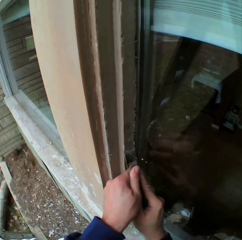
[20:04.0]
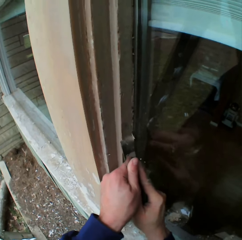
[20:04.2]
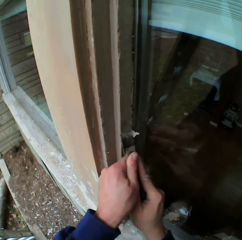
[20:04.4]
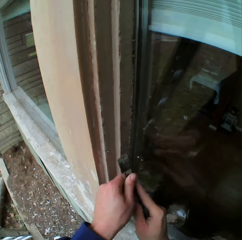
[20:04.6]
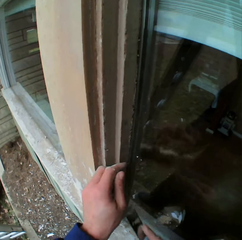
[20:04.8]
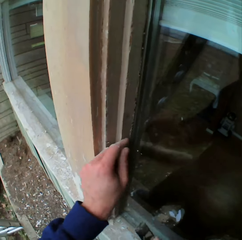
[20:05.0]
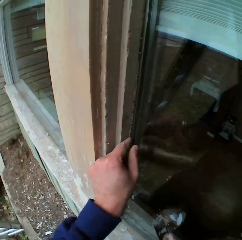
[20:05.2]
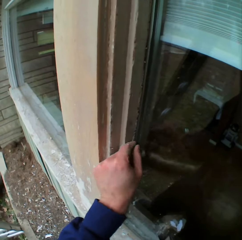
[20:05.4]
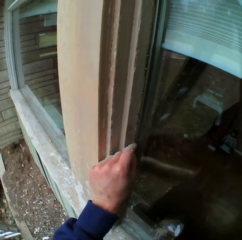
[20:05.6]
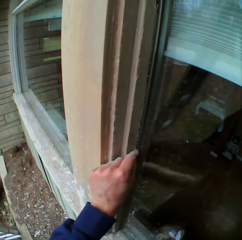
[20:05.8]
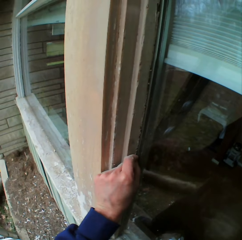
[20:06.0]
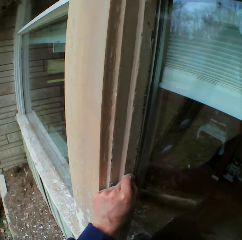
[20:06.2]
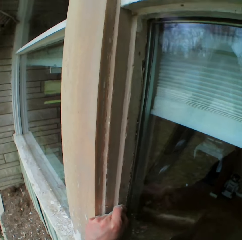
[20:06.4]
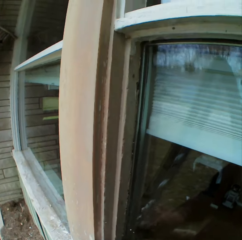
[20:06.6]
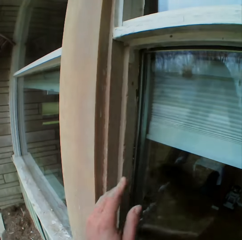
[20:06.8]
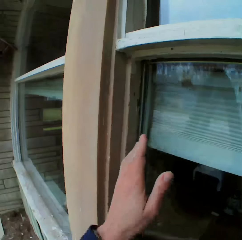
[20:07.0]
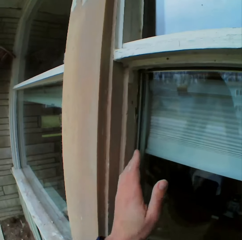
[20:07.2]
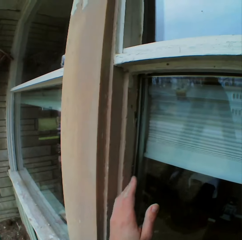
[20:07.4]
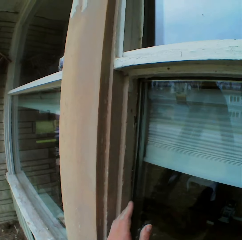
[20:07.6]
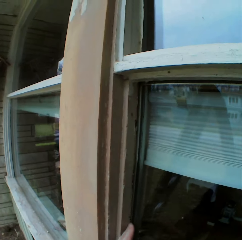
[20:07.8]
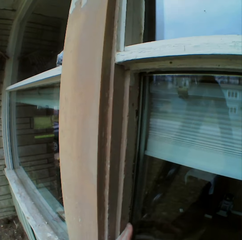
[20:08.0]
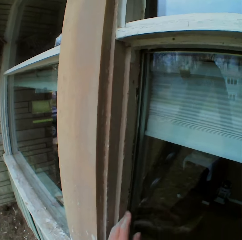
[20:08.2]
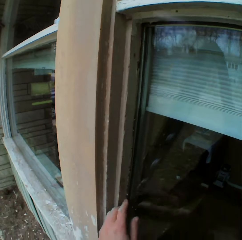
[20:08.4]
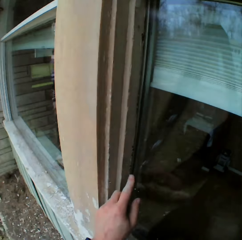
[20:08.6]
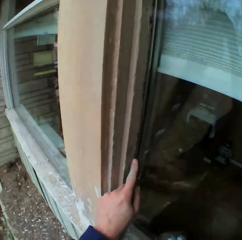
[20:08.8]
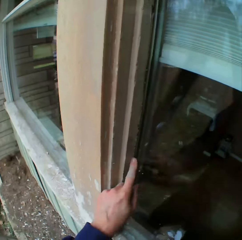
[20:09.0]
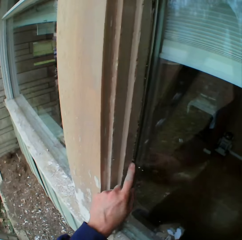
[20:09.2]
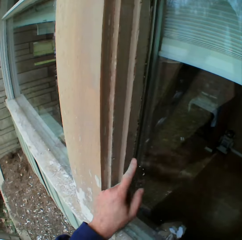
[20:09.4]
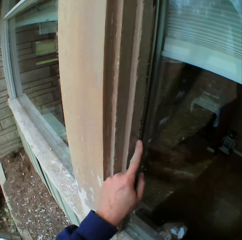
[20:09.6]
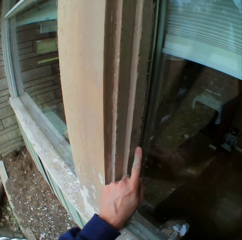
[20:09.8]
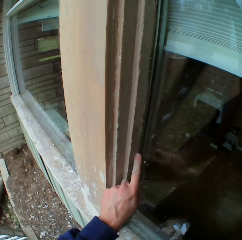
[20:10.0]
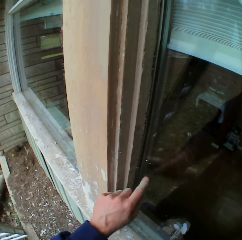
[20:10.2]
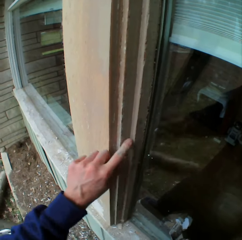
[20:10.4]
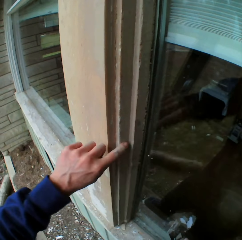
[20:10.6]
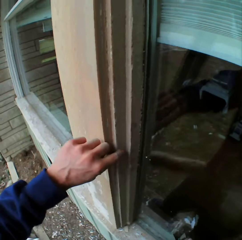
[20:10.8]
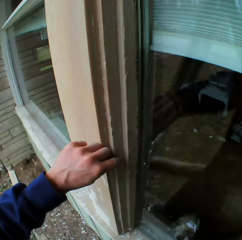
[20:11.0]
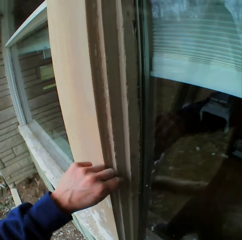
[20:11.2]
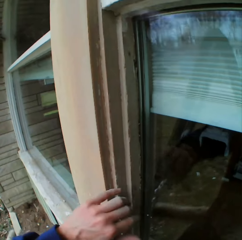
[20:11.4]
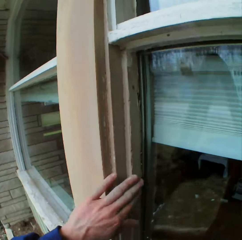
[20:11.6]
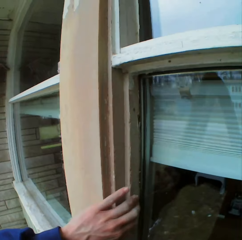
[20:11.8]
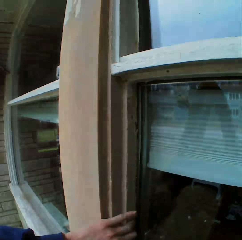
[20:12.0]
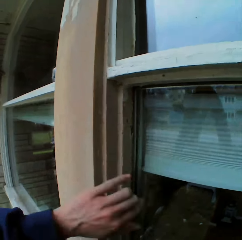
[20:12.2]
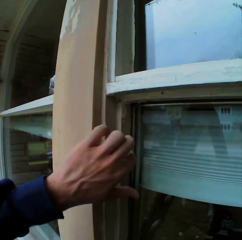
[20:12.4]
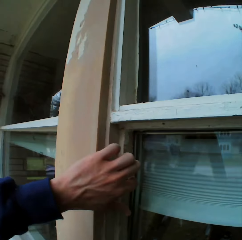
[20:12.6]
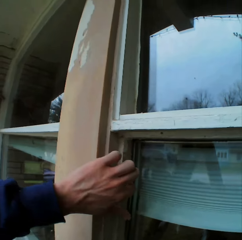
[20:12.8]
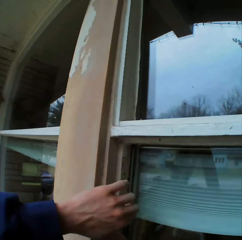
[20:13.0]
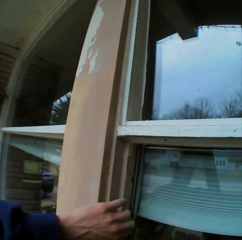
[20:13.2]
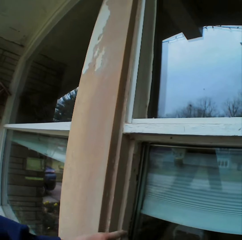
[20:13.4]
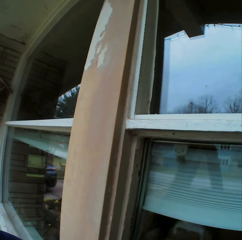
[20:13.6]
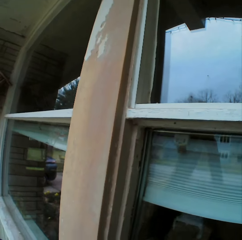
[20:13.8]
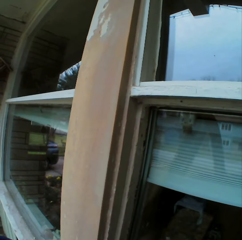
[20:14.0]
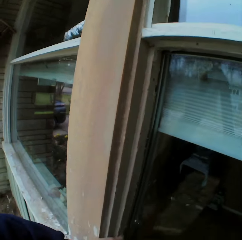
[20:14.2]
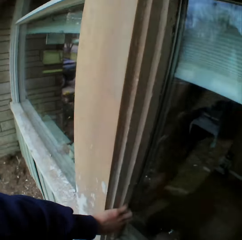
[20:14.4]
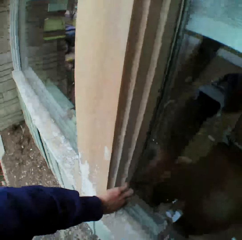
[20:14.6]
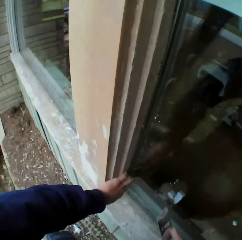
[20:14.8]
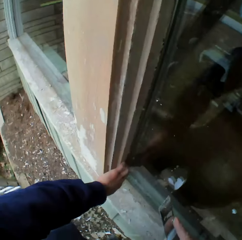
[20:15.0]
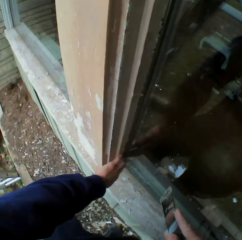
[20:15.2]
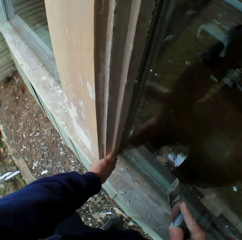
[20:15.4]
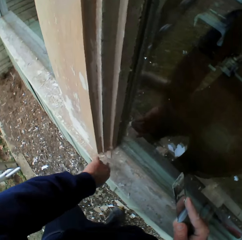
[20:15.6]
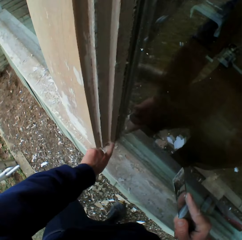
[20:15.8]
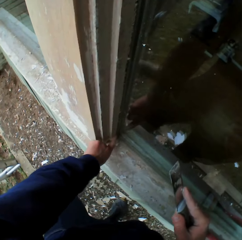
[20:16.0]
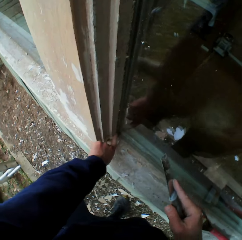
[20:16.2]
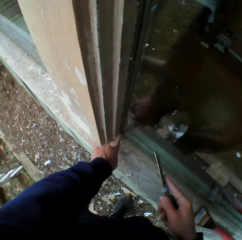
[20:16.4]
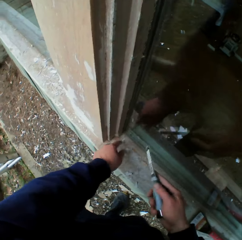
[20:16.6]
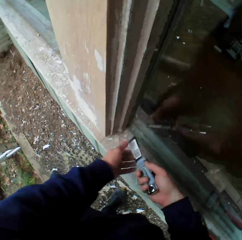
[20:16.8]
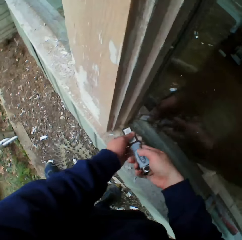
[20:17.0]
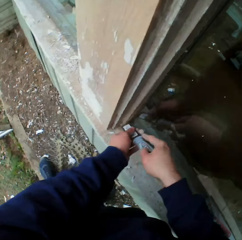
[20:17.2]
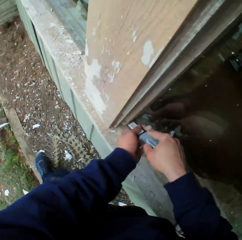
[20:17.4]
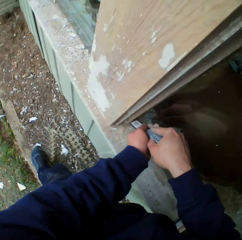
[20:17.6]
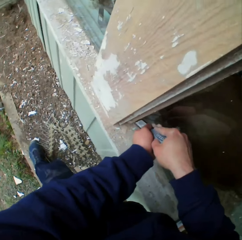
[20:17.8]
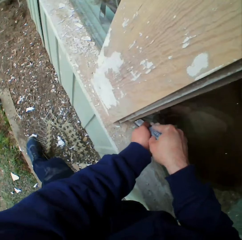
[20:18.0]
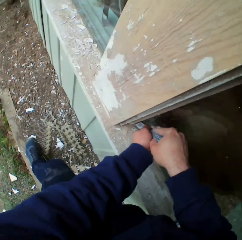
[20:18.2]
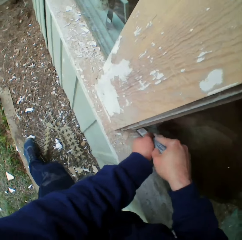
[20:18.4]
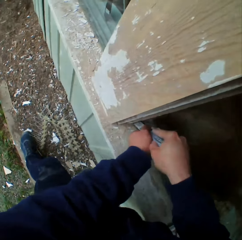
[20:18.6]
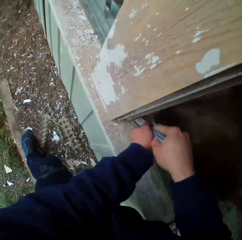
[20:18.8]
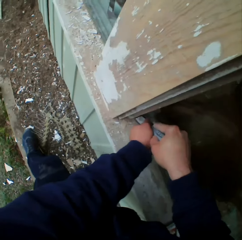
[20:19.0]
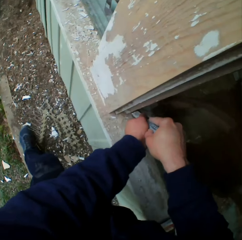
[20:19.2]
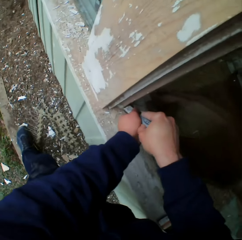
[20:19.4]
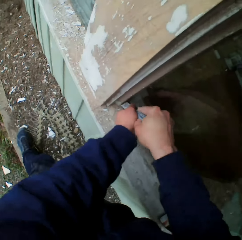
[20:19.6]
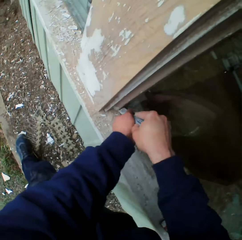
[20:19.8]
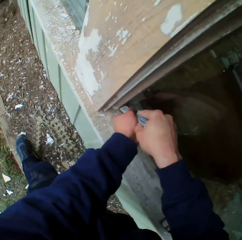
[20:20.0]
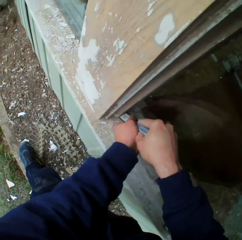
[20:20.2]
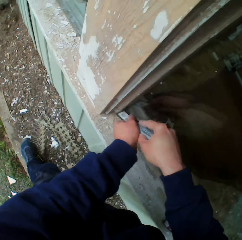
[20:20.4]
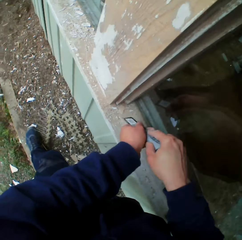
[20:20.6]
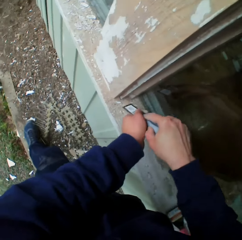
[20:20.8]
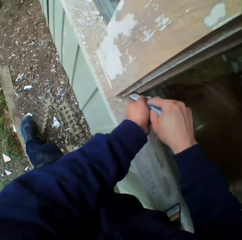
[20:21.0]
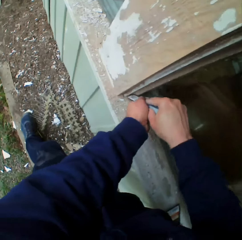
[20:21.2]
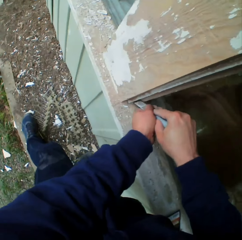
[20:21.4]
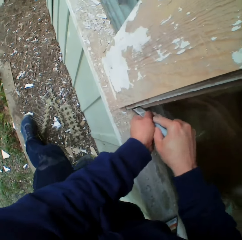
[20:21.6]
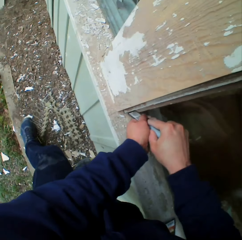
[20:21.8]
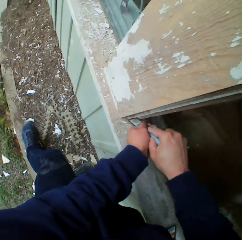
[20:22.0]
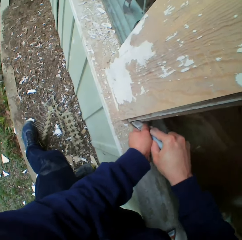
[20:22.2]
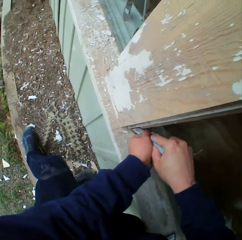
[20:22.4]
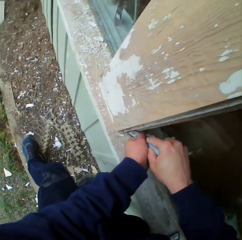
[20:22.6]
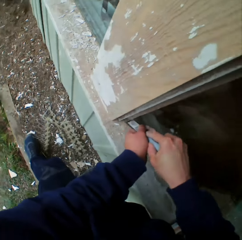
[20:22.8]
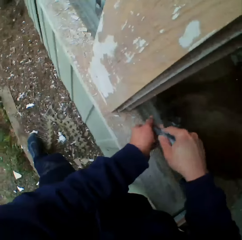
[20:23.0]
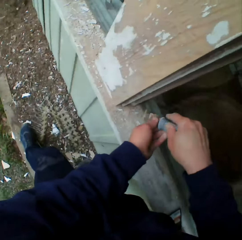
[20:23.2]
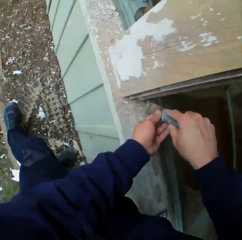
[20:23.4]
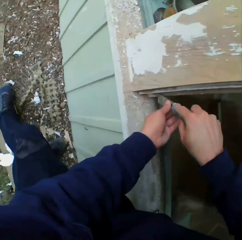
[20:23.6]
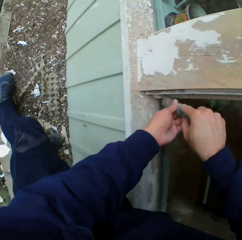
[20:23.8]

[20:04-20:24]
The camera wearer wipes paint on the window frame with his left hand index finger. He touches the wall with his fingers. He removes the dried paint on the wall or window frame with a metal scraper.

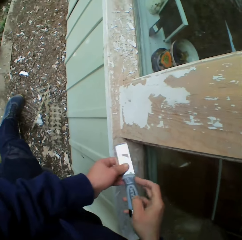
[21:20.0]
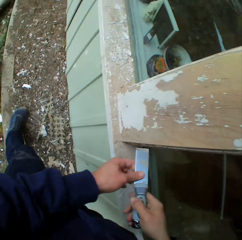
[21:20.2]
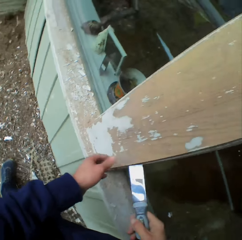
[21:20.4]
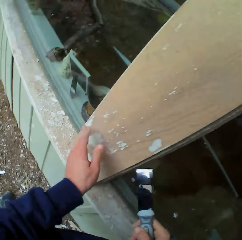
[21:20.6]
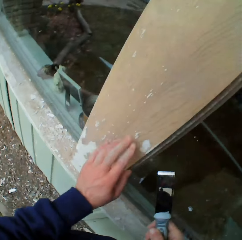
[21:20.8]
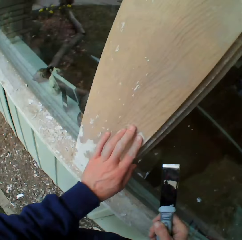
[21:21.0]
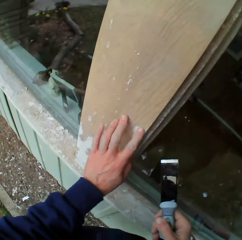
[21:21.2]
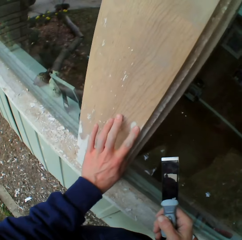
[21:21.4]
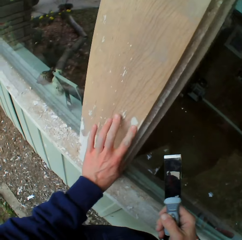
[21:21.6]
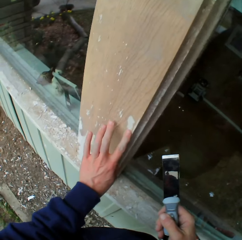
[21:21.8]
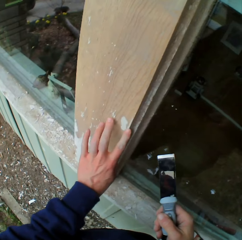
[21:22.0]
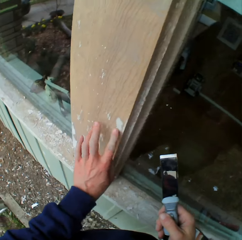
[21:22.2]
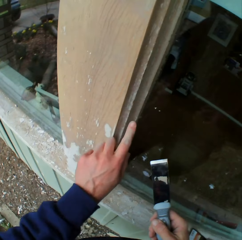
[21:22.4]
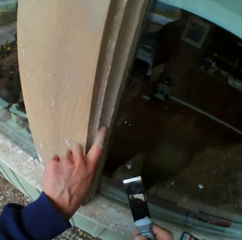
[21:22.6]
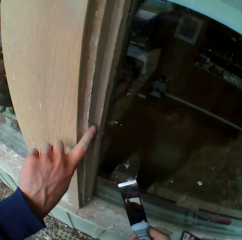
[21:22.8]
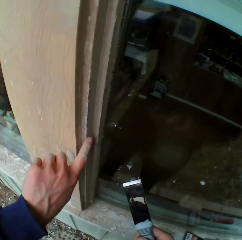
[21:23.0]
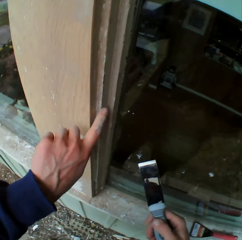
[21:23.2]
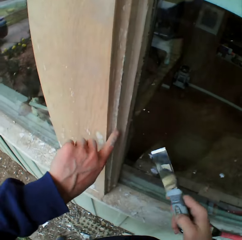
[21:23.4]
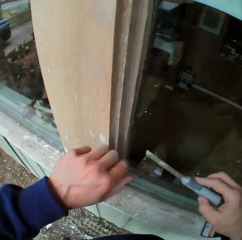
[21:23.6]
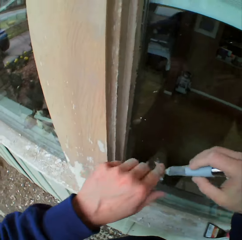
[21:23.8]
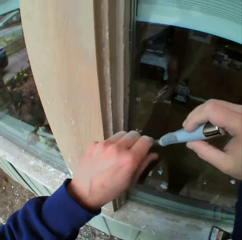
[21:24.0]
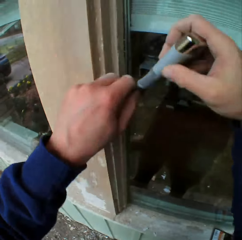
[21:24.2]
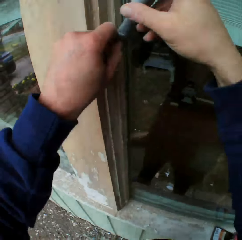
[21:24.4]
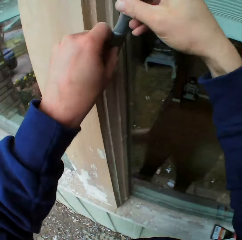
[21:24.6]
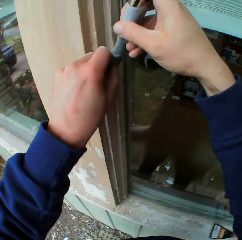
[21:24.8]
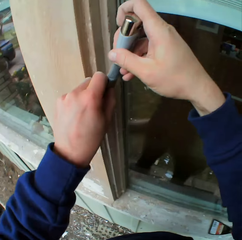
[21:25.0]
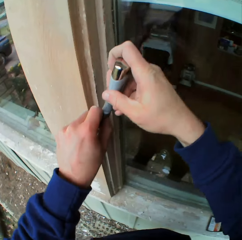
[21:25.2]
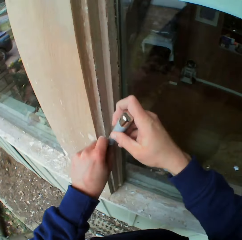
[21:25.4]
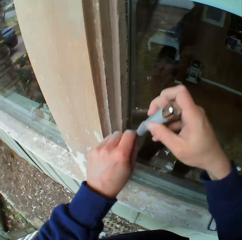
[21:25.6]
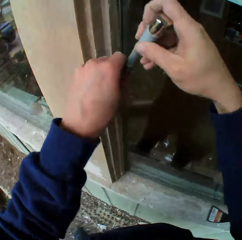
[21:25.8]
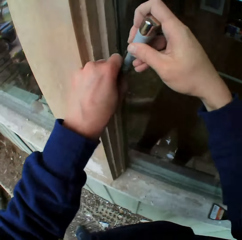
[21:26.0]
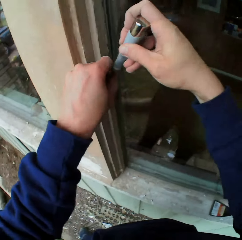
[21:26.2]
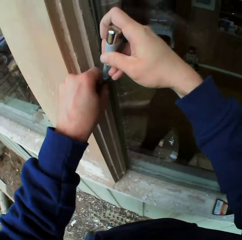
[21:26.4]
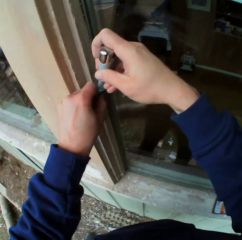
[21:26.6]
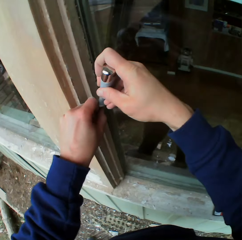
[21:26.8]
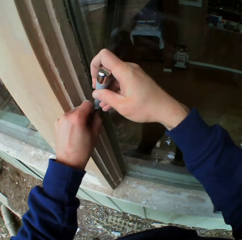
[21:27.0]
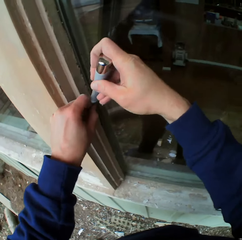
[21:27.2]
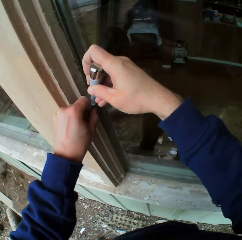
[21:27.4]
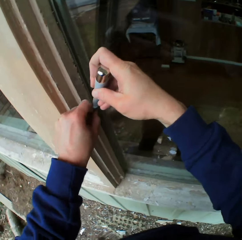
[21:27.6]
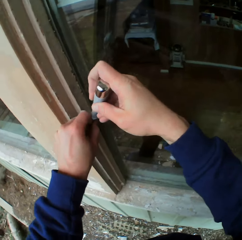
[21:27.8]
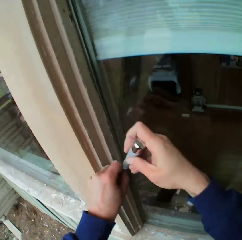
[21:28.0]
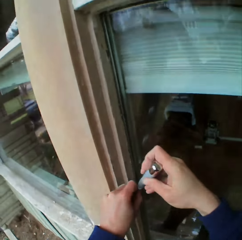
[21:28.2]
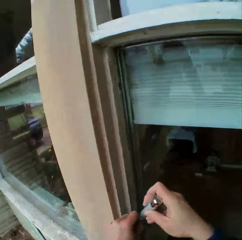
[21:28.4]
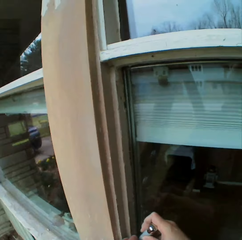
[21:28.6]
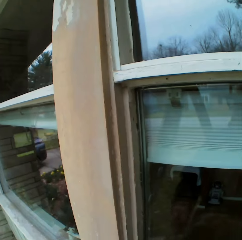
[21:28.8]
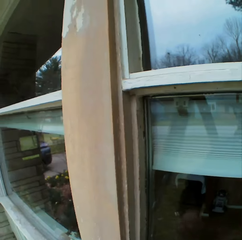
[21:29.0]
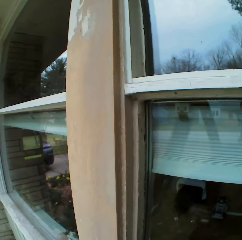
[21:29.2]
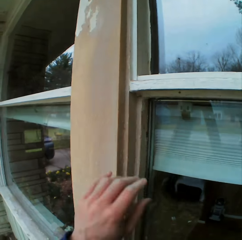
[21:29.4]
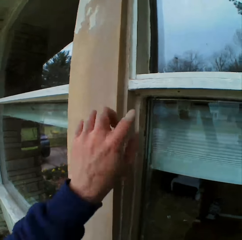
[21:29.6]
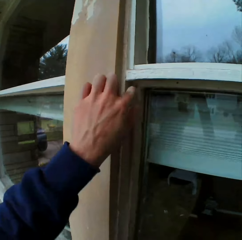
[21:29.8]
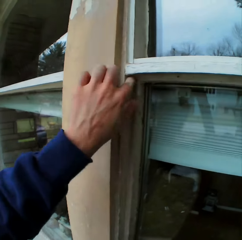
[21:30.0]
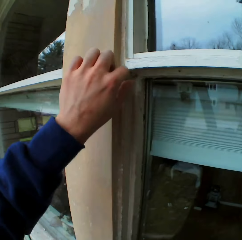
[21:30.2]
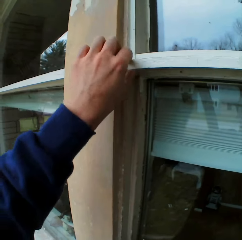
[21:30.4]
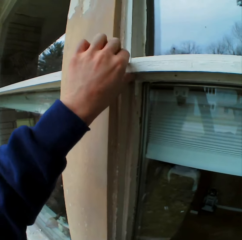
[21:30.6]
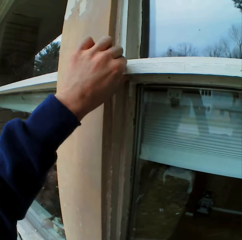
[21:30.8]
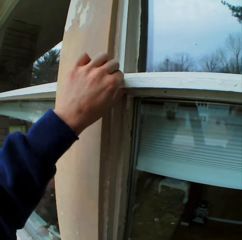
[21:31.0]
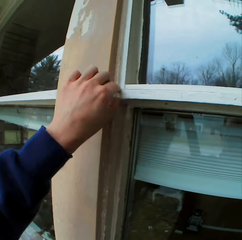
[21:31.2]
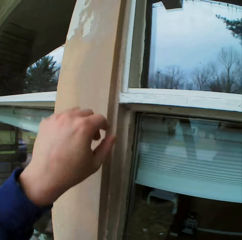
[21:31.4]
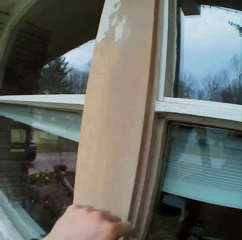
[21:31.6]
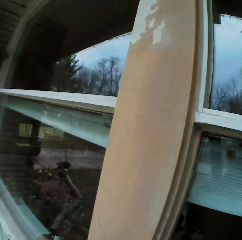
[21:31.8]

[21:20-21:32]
The camera wearer wipes paint on the window frame with his left hand index finger. He touches the wall with his fingers. He removes the dried paint on the wall or window frame with a metal scraper. He wipes paint on the window frame with his left hand.
